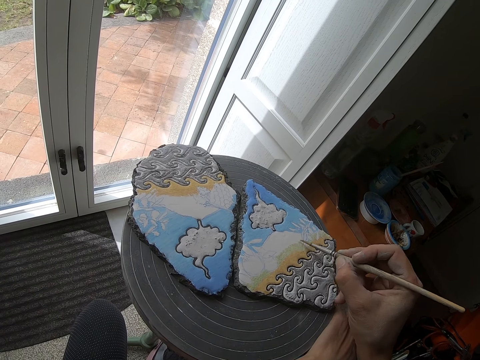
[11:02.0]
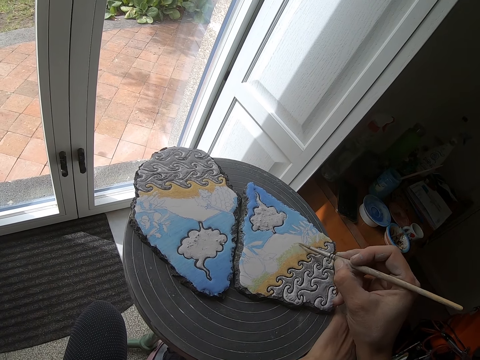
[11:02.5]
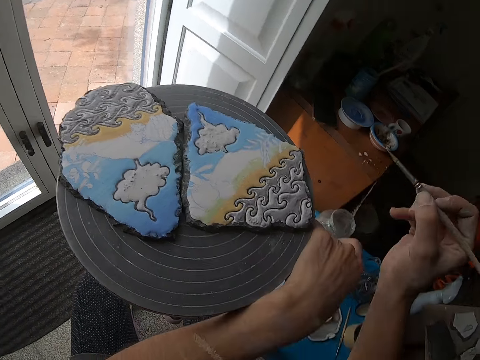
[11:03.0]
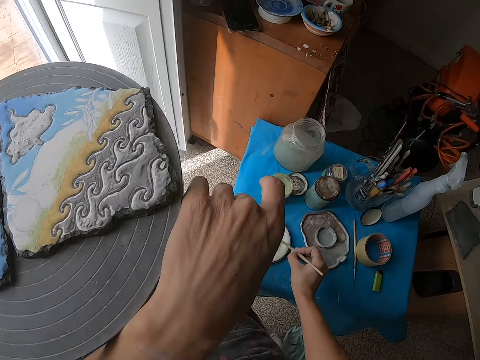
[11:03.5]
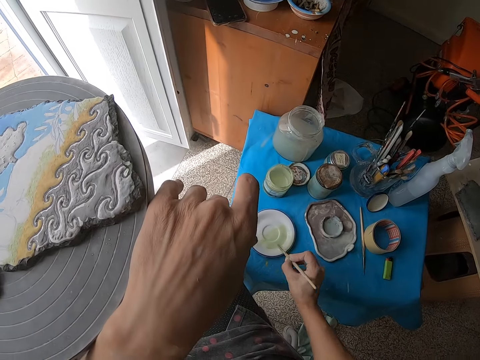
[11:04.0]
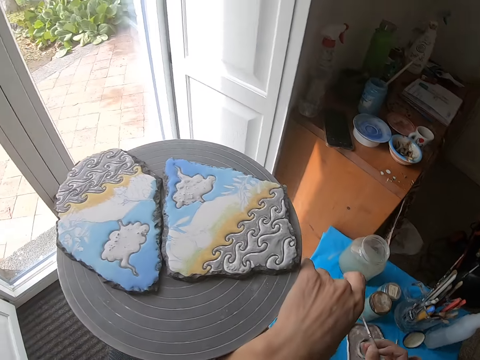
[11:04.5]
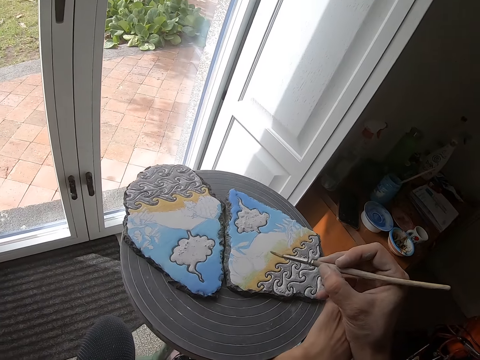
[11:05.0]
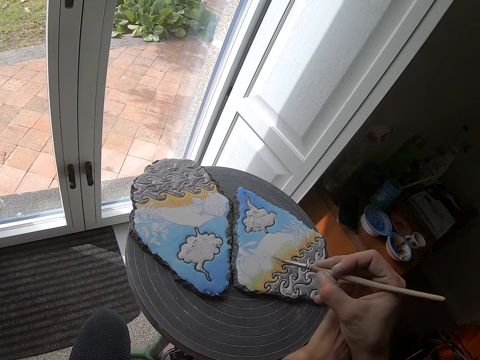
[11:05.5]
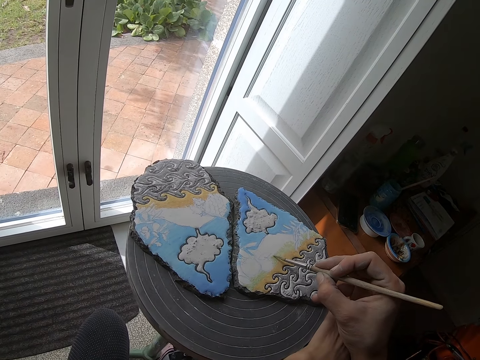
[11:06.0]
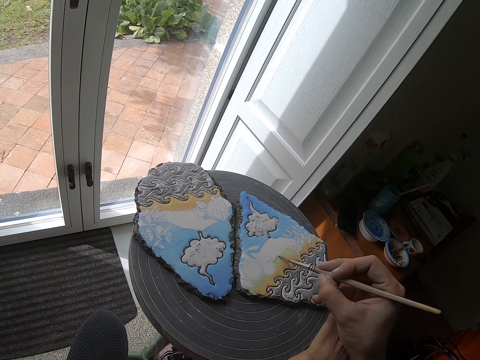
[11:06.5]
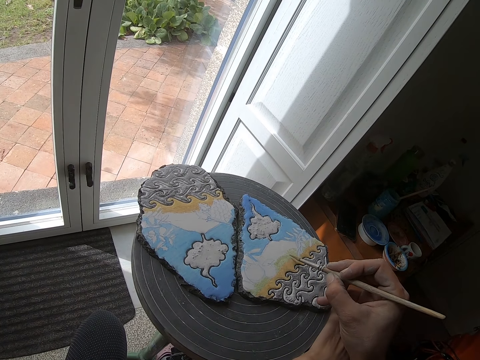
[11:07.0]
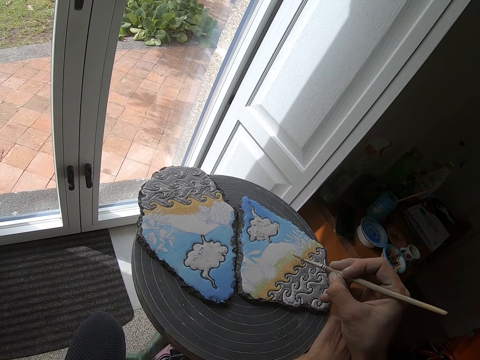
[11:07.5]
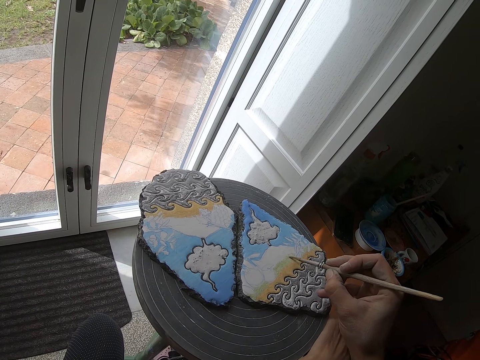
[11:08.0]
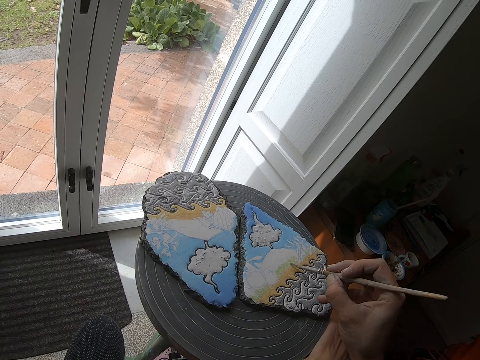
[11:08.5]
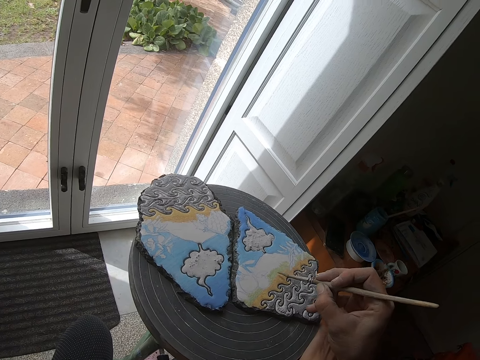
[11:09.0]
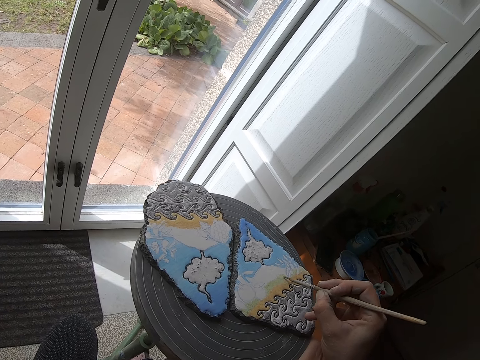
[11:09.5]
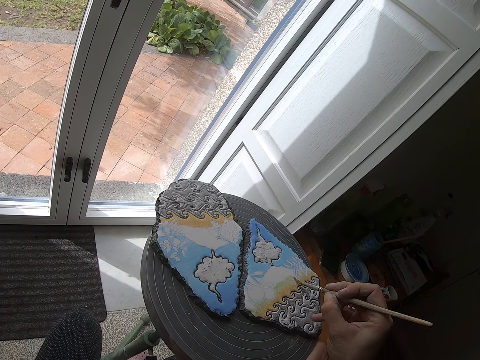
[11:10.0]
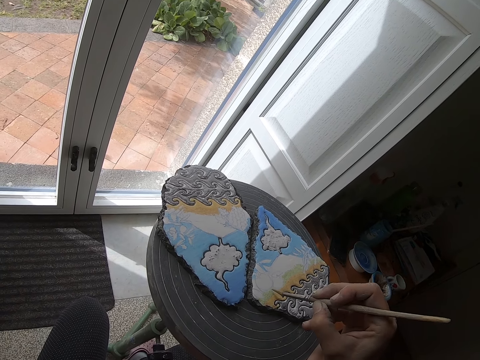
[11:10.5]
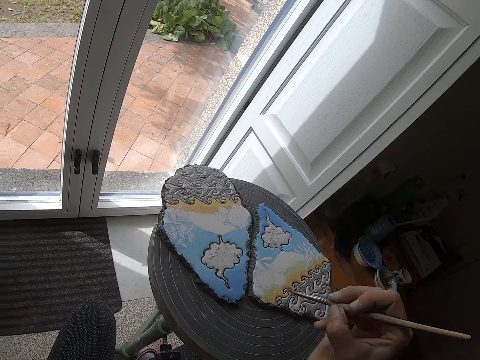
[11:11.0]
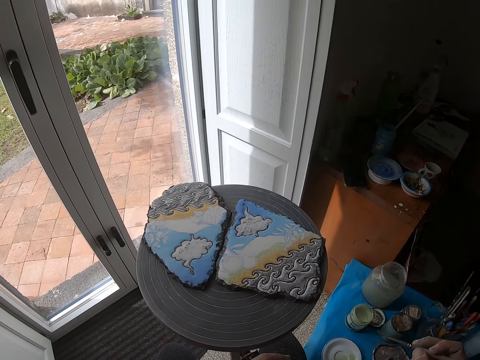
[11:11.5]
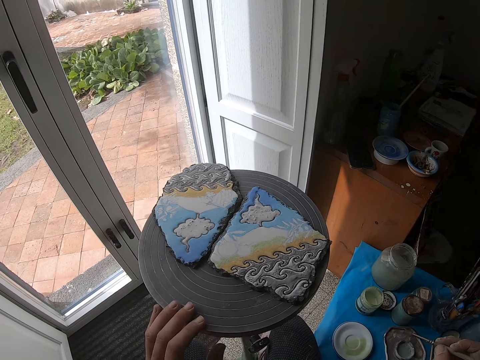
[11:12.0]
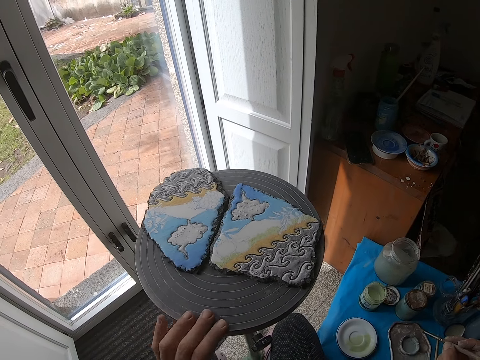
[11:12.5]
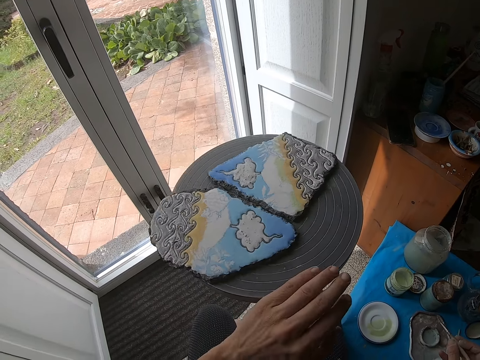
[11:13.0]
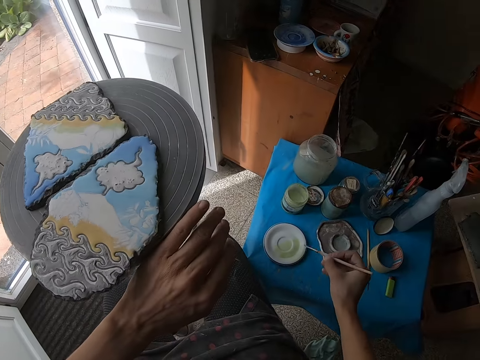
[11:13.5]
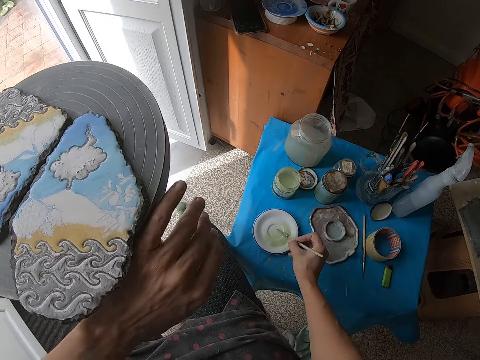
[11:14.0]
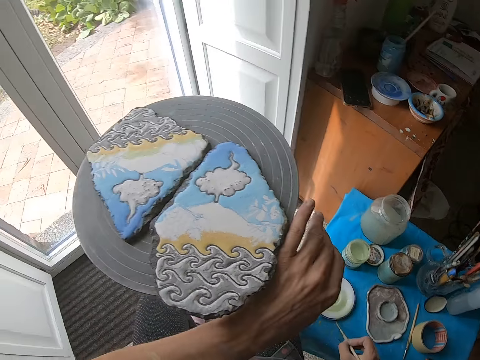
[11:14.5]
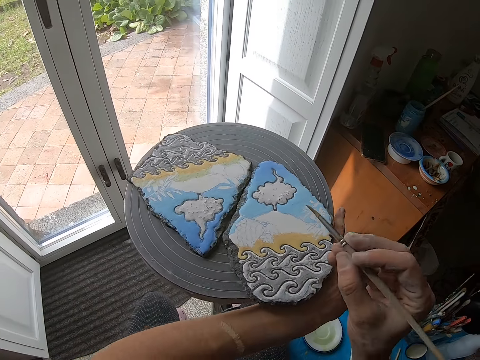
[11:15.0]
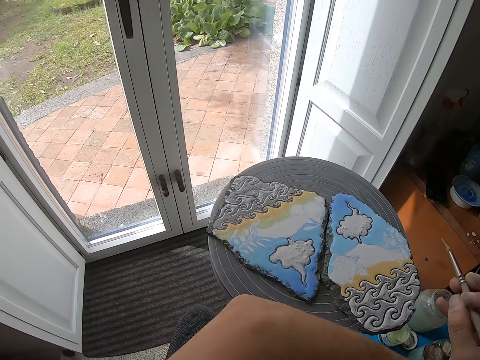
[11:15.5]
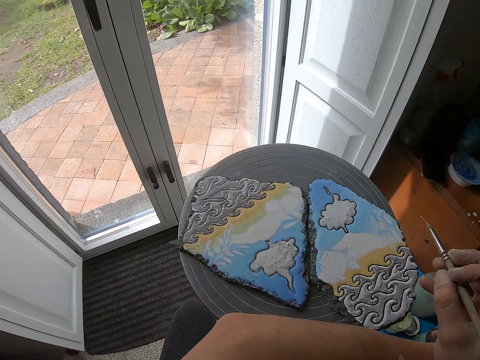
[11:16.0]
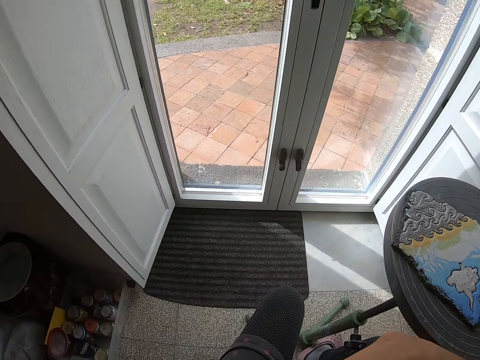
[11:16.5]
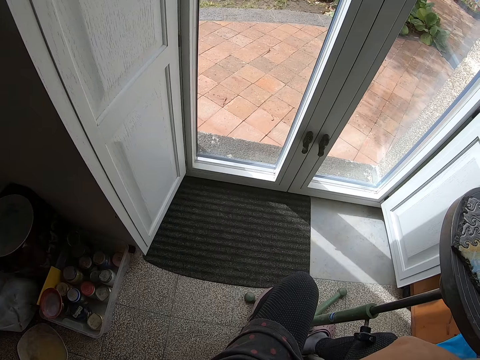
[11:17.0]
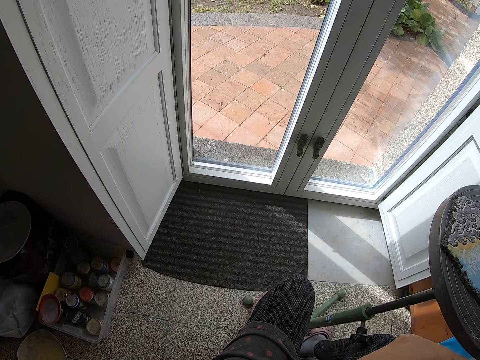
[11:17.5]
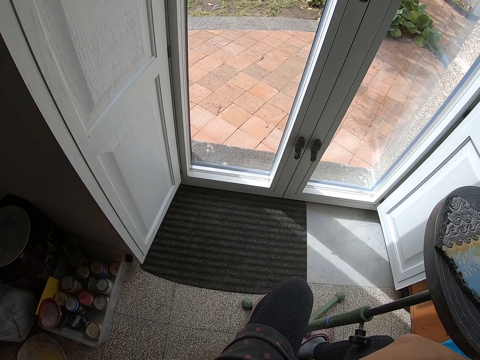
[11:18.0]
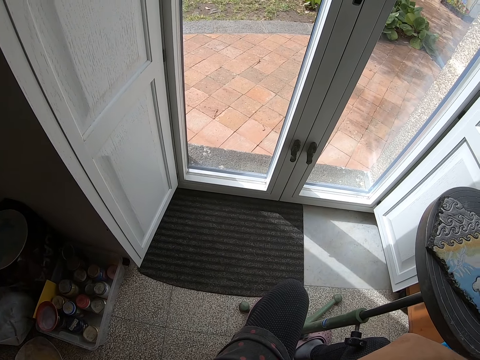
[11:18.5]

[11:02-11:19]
The camera wearer adds paint from the side plate. He paints an art. He removes the paint brush in his right hand from the rock on the stool. He turns the stool with his left hand. He smears the white plate on the table with the paint brush in his right hand. He paints the rock on the stool with the paint brush in his right hand. He removes the paint brush in his right hand from the rock on the stool. He looks aside.

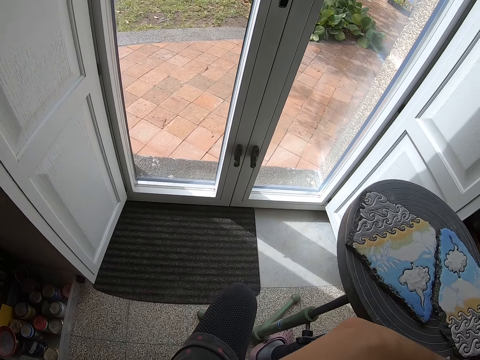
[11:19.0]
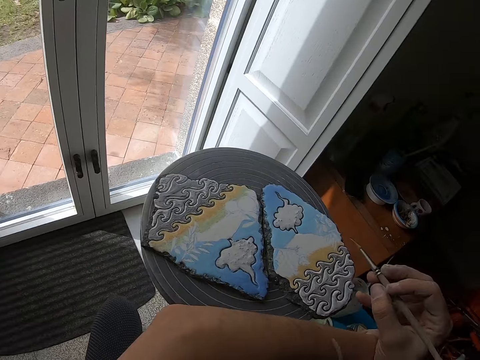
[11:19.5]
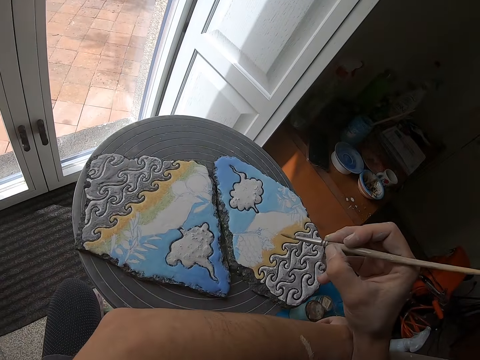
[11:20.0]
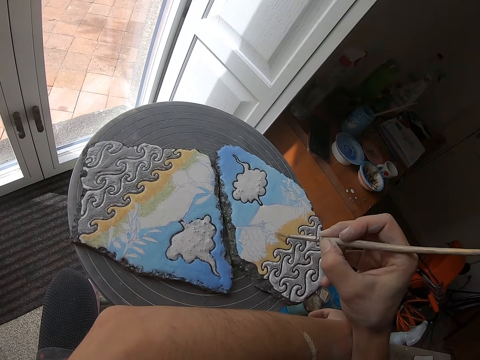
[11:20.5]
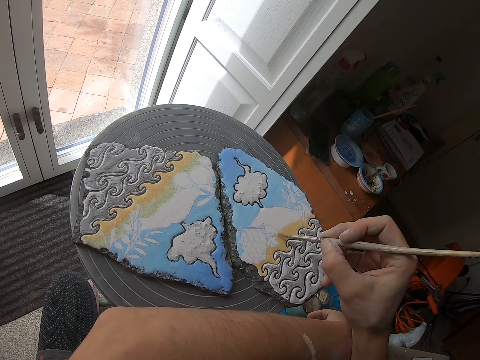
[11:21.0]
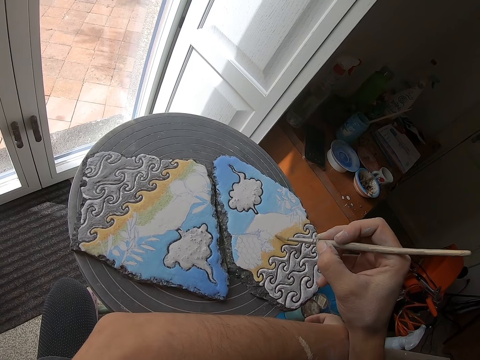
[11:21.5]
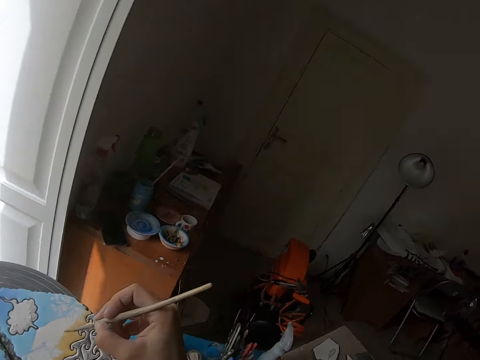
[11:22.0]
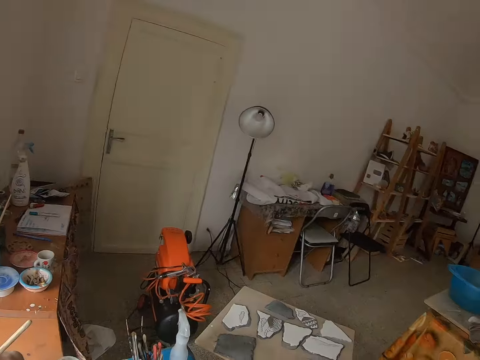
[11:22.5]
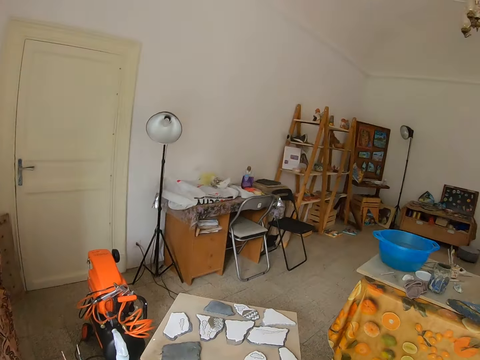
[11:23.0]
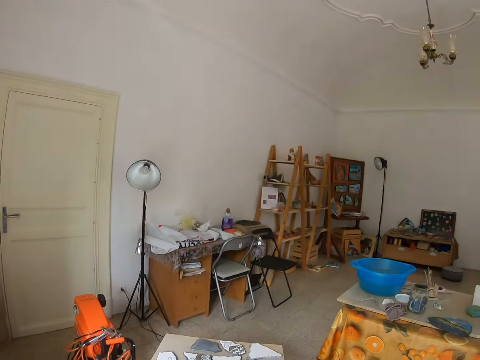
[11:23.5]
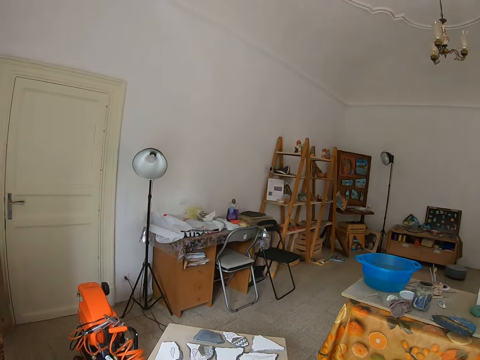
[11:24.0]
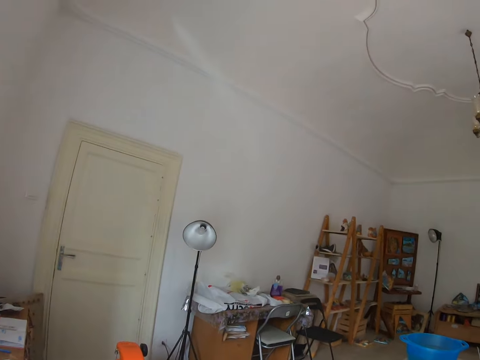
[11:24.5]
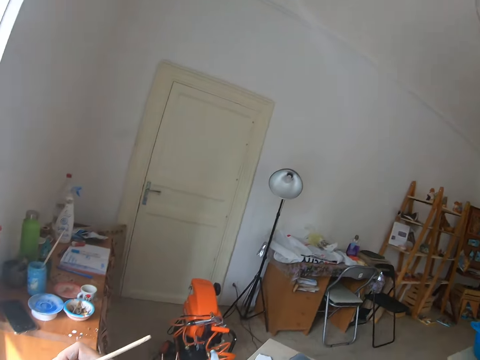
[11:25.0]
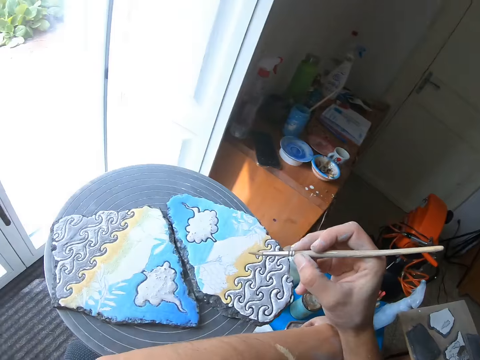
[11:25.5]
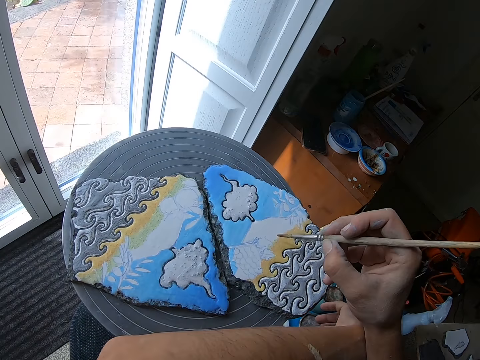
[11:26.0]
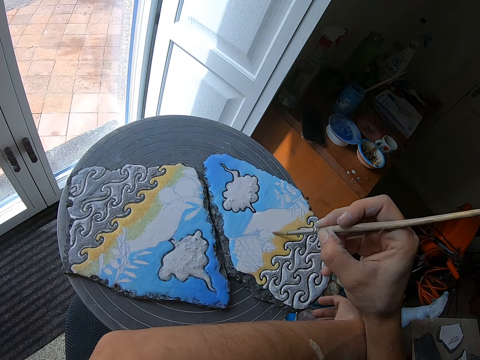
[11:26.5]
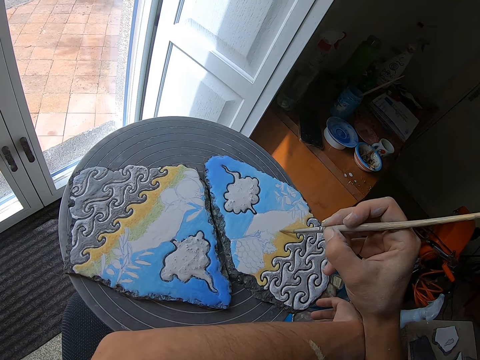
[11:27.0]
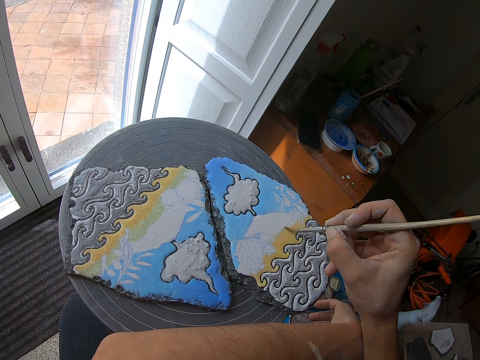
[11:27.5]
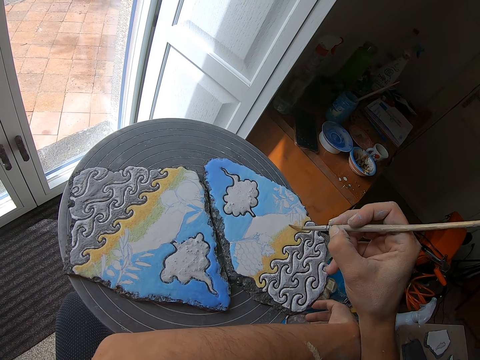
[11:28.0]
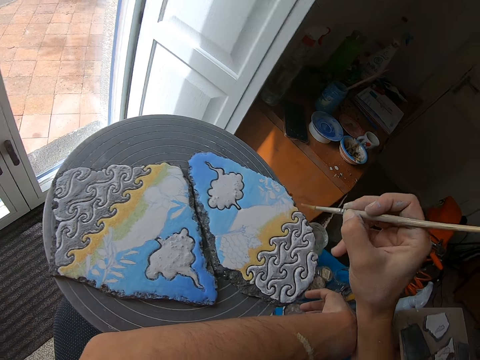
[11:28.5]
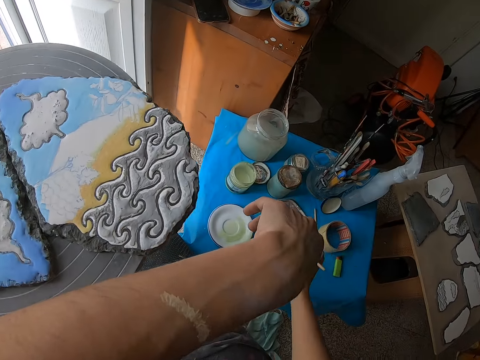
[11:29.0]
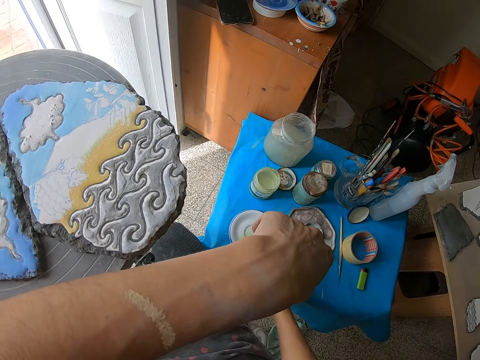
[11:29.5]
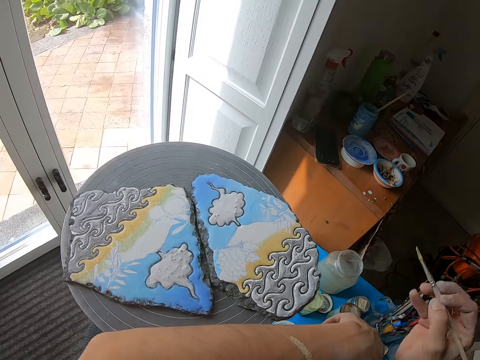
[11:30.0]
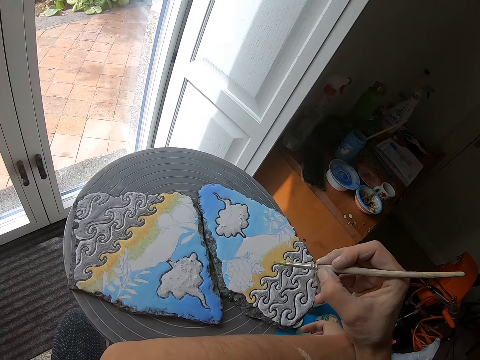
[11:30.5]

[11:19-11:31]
The camera wearer paints the rock on the stool with the paint brush in his right hand. He looks around. He paints an art. He removes the paint brush in his right hand from the rock on the stool. He smears the white plate on the table with the paint brush in his right hand. He paints the rock on the stool with the paint brush in his right hand.
